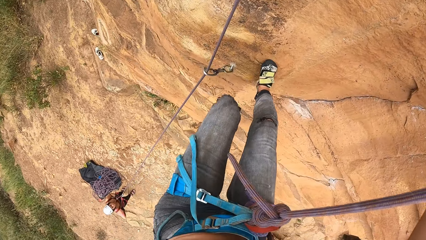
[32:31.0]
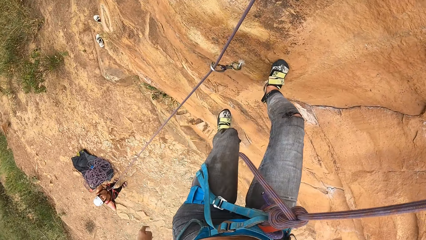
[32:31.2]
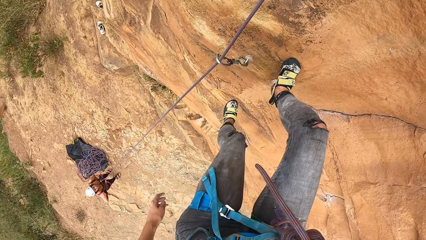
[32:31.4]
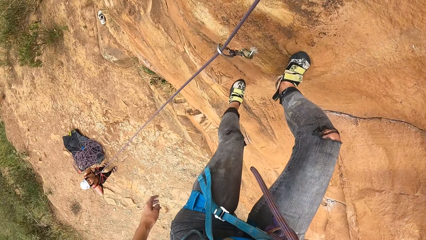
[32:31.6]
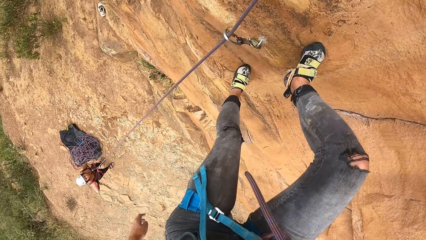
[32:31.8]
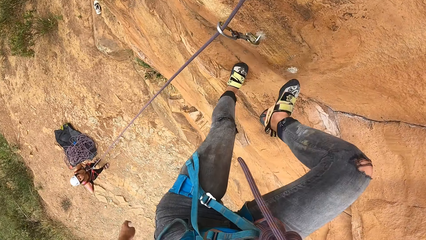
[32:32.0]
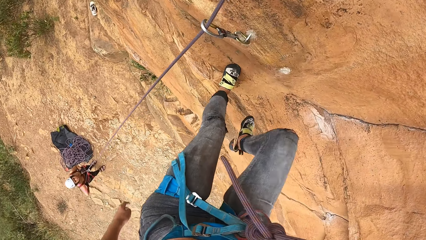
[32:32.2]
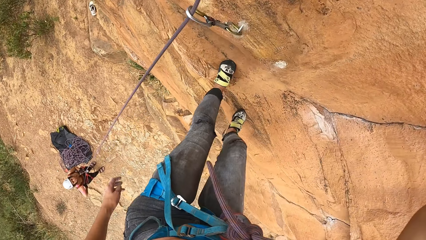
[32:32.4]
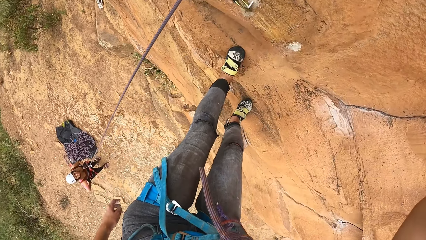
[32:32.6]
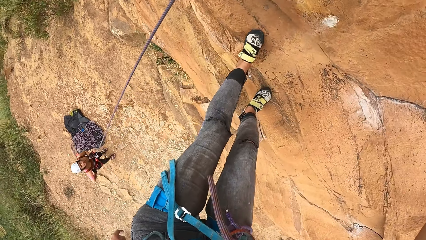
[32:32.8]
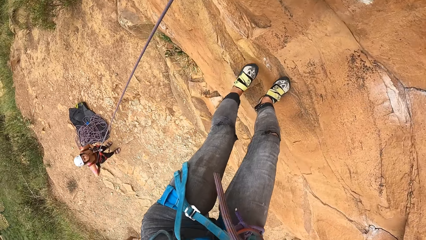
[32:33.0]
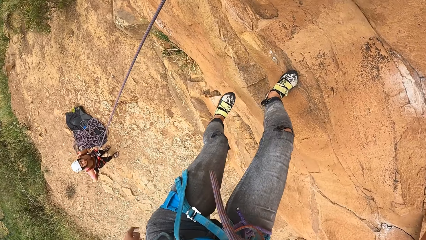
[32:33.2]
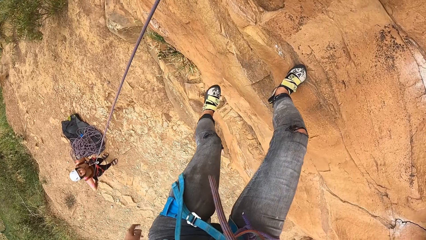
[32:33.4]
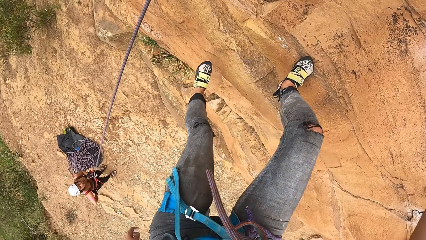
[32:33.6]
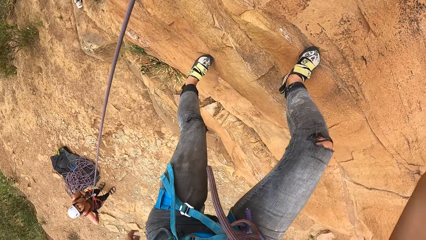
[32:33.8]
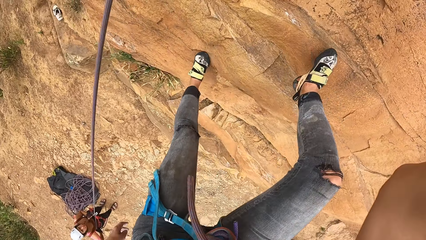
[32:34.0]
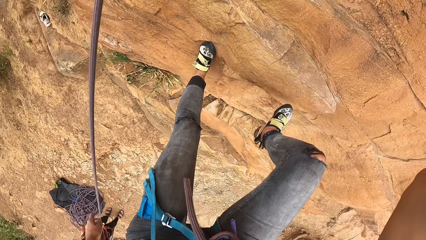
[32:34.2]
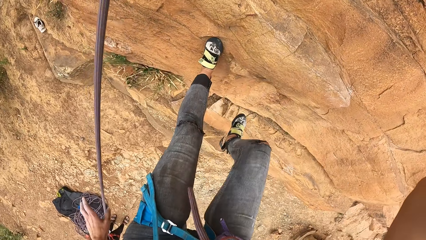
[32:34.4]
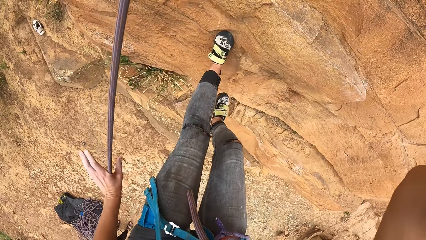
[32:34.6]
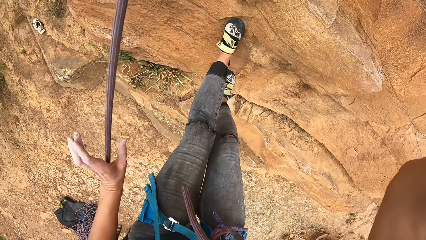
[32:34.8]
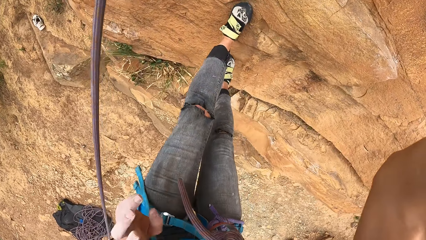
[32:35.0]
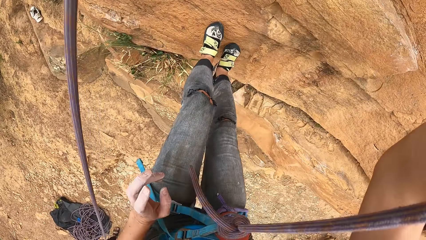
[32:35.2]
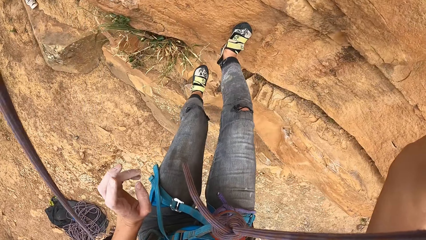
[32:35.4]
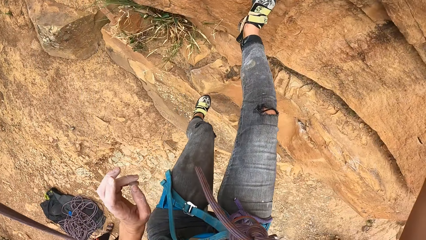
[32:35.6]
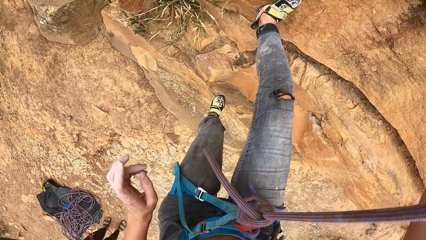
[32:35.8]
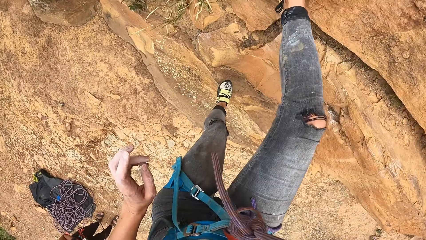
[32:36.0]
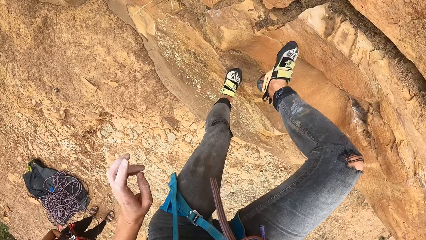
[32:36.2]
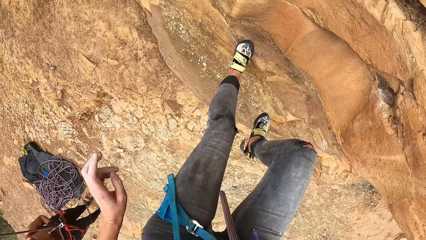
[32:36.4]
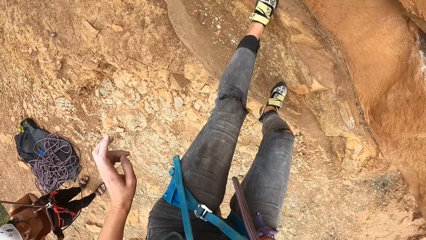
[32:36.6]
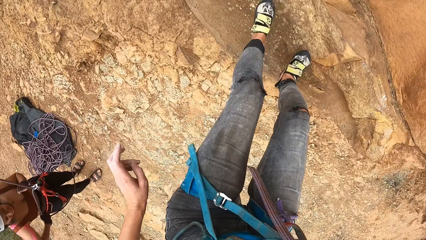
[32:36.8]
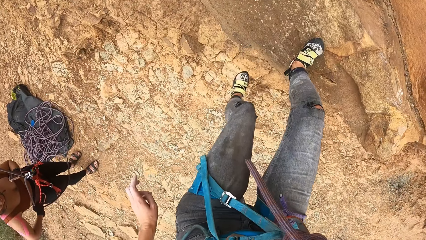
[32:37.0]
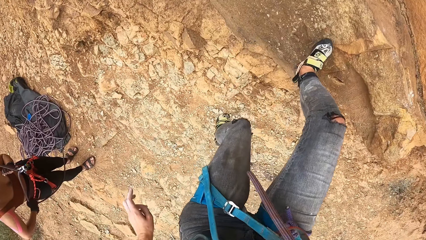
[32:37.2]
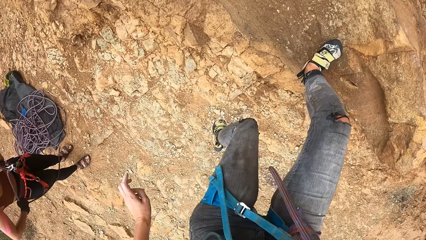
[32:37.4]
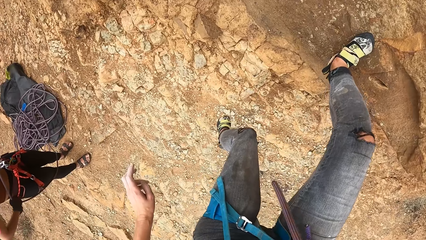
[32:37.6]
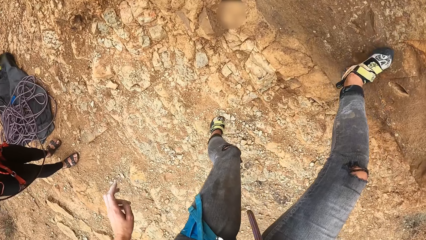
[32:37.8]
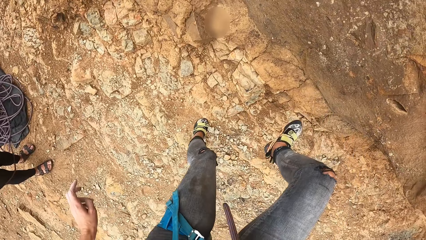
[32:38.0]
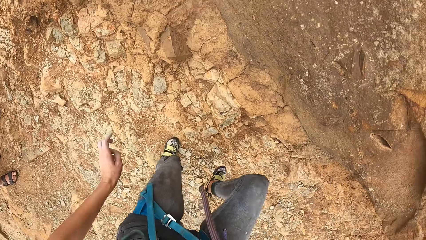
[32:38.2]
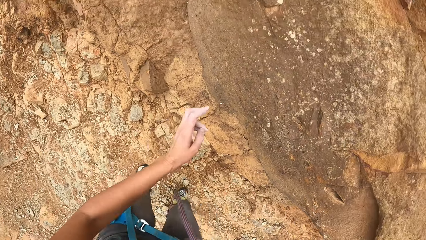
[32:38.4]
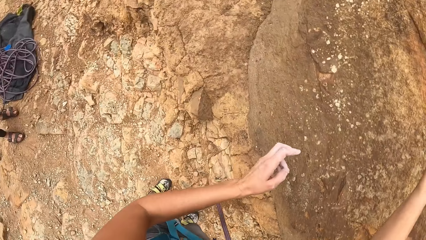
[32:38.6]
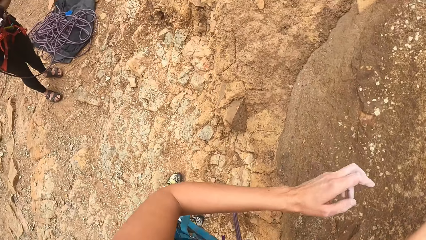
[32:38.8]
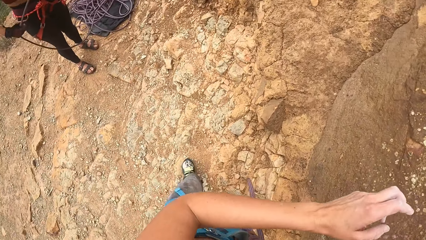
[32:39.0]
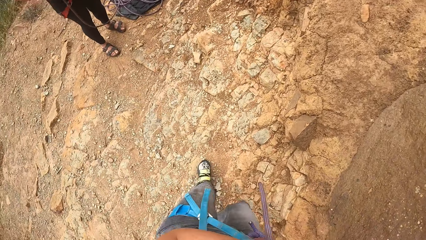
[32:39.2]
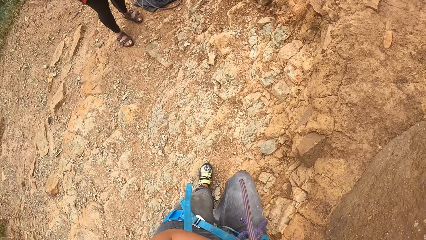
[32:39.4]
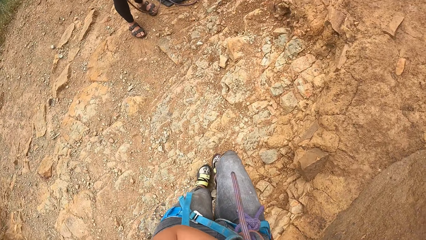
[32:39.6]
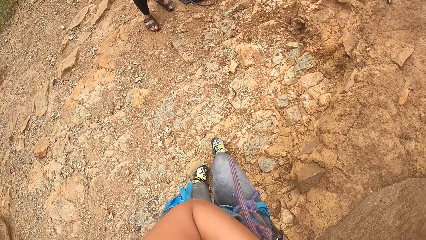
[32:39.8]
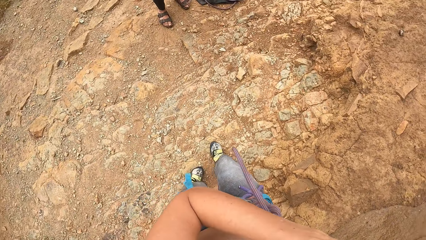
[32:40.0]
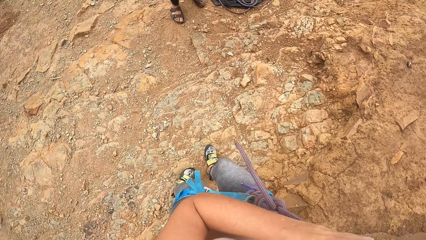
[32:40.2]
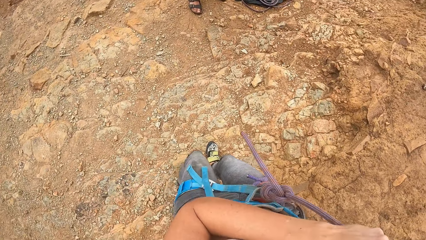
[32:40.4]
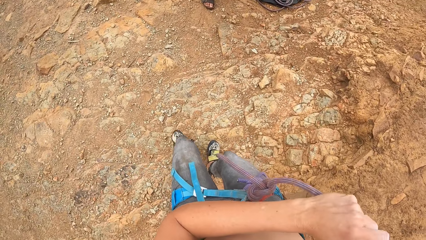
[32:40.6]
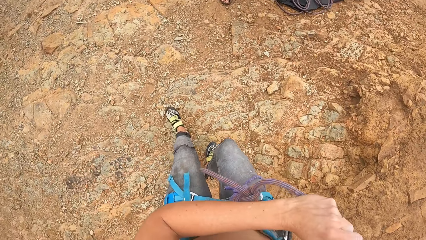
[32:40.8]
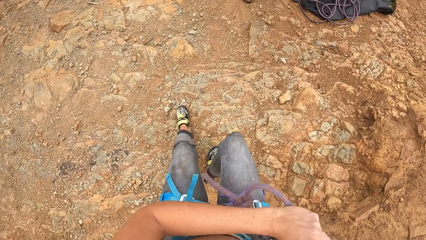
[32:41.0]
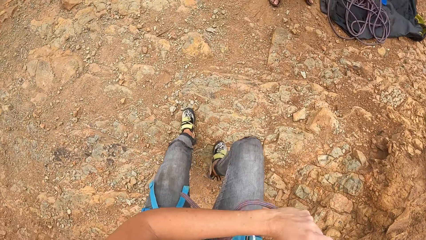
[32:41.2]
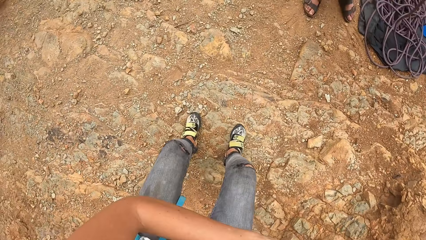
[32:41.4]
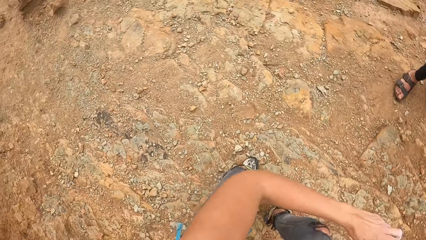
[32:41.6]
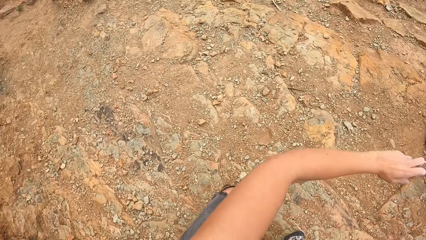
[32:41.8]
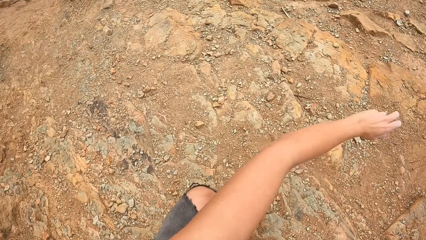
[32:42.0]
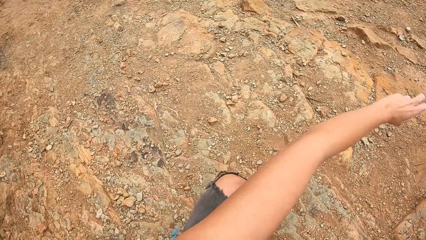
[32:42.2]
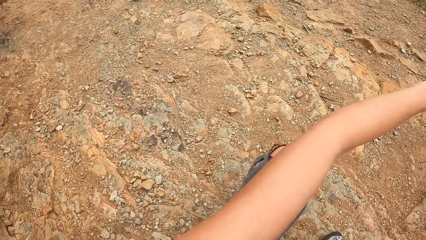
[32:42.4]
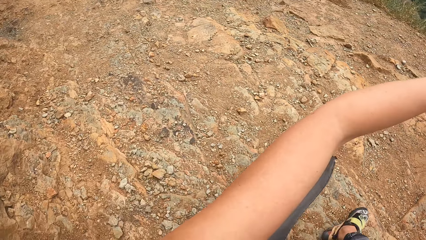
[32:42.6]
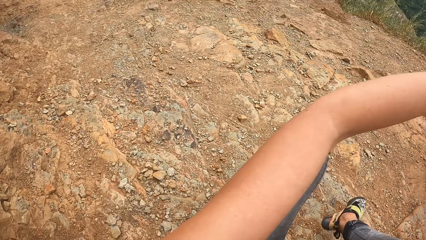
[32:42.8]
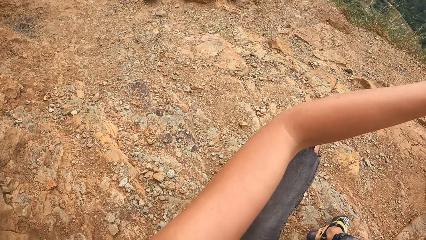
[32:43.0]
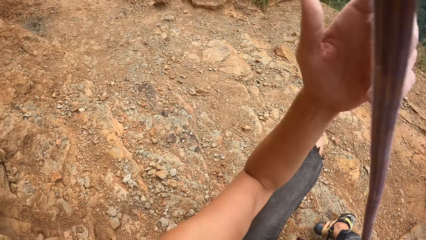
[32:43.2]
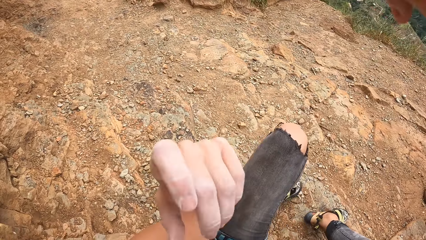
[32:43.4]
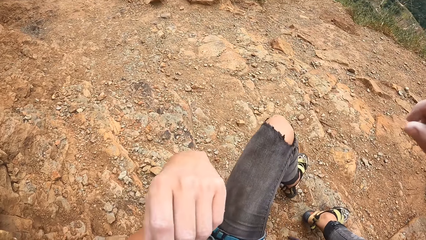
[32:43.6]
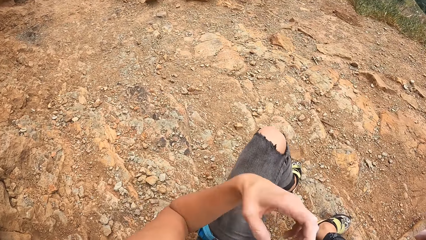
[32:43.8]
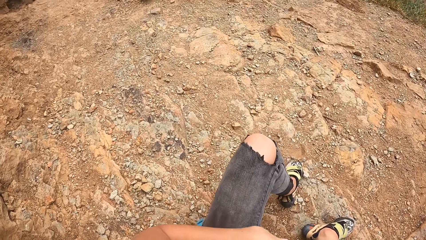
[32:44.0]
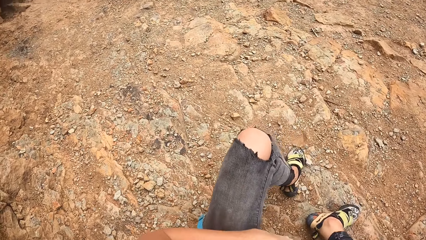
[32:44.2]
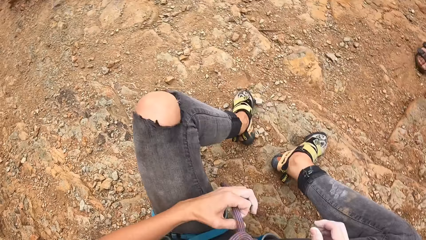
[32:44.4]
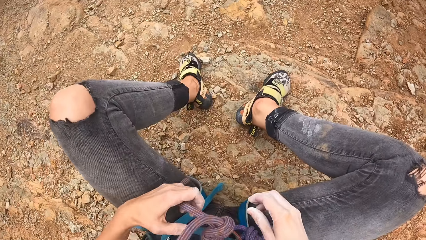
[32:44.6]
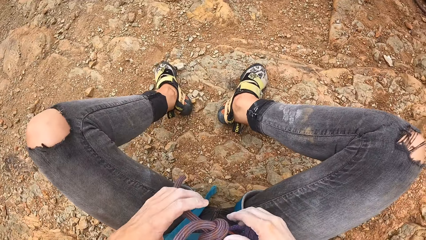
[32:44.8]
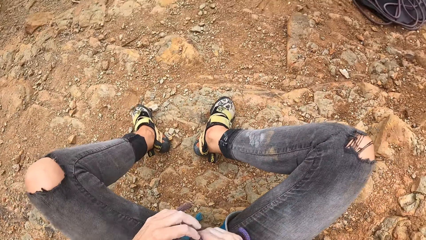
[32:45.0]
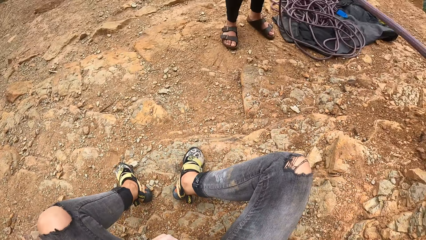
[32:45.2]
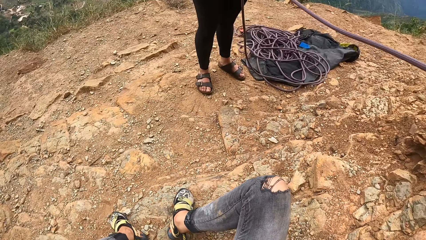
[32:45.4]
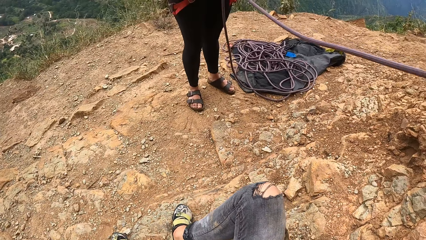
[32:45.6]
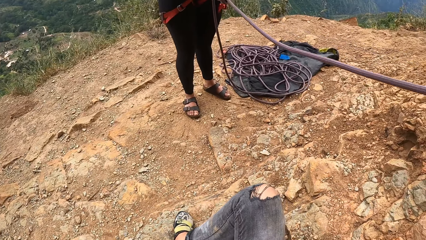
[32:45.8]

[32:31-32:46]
The camera wearer moves the left hand. They climb down the rock. They jump on the ground. They walk ahead. They sit on the ground. They move around both hands and look around.
